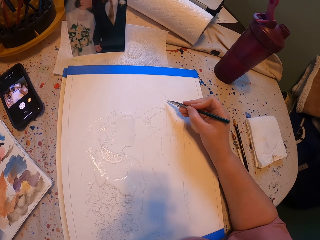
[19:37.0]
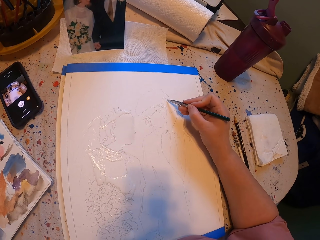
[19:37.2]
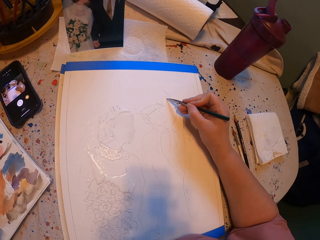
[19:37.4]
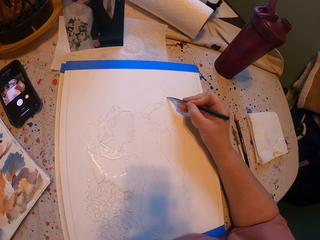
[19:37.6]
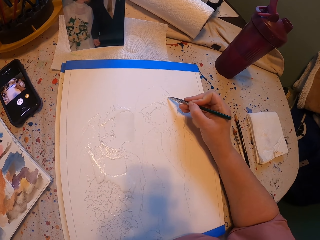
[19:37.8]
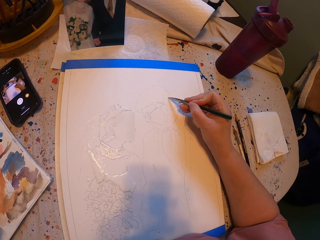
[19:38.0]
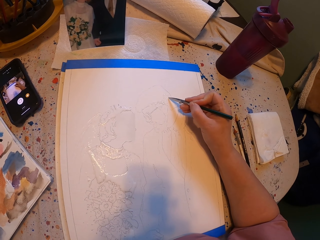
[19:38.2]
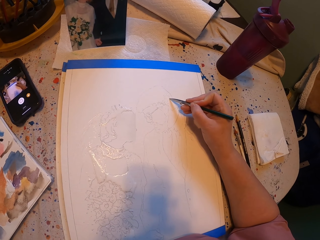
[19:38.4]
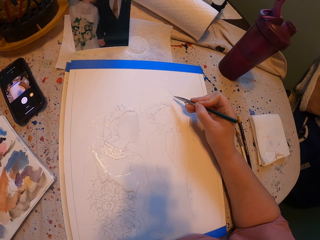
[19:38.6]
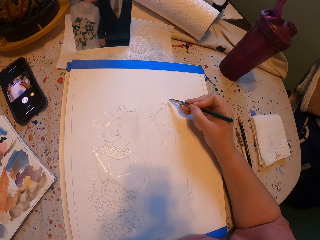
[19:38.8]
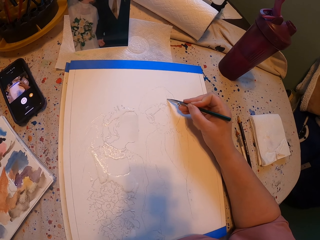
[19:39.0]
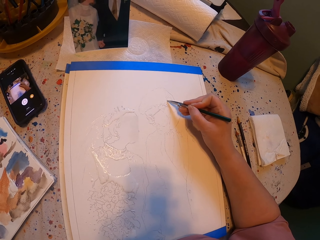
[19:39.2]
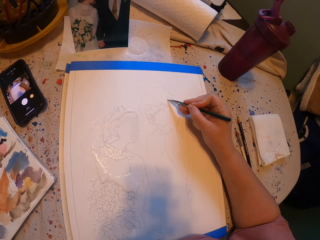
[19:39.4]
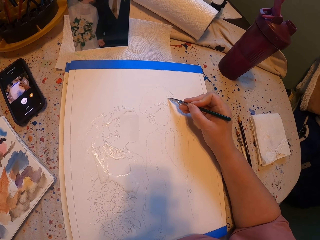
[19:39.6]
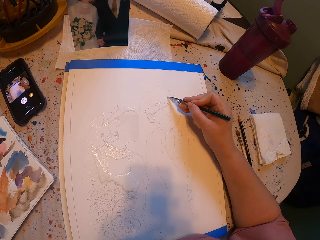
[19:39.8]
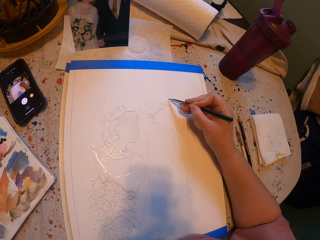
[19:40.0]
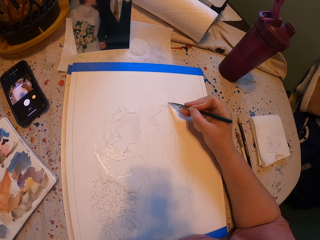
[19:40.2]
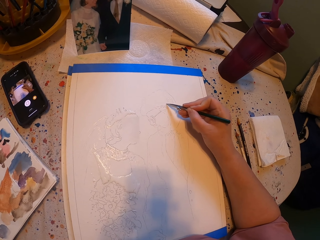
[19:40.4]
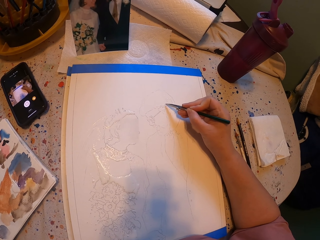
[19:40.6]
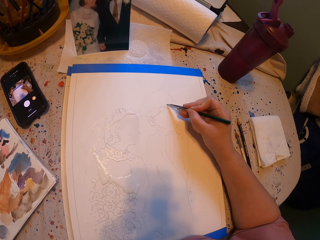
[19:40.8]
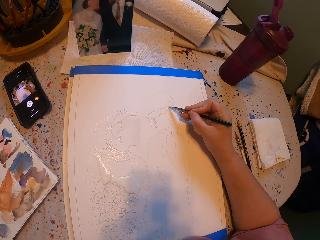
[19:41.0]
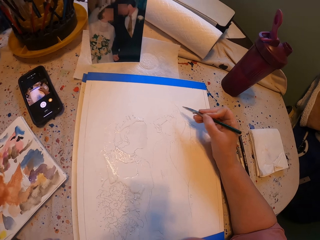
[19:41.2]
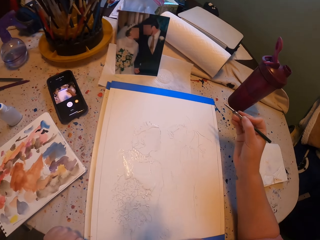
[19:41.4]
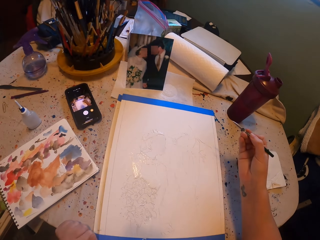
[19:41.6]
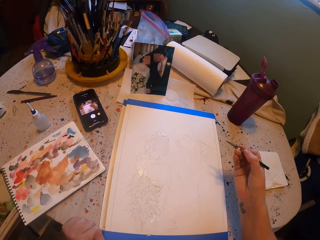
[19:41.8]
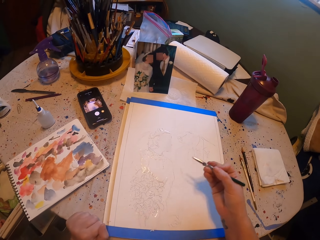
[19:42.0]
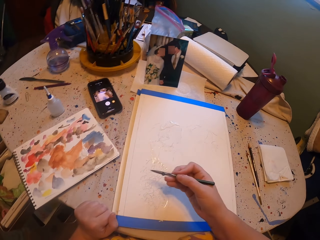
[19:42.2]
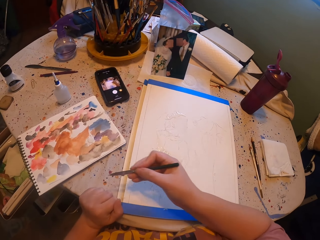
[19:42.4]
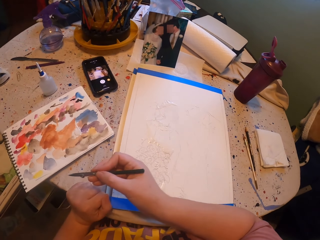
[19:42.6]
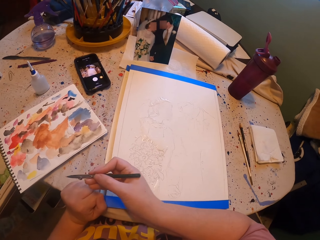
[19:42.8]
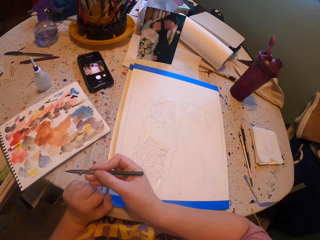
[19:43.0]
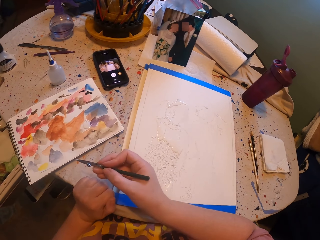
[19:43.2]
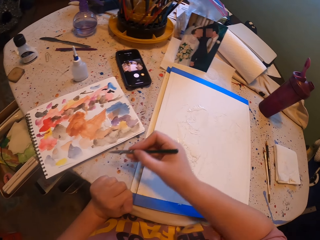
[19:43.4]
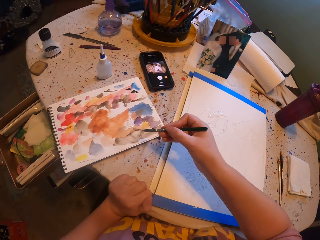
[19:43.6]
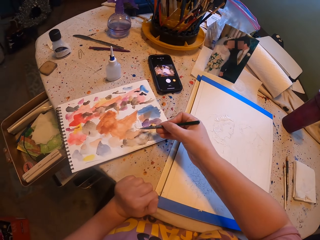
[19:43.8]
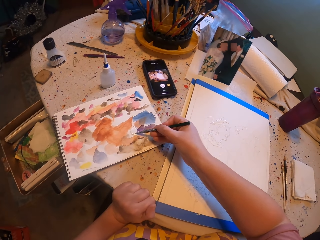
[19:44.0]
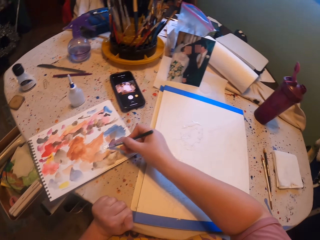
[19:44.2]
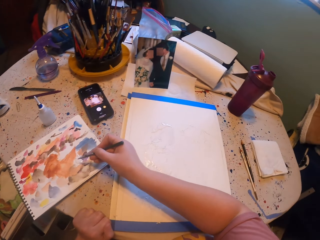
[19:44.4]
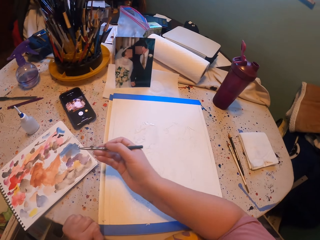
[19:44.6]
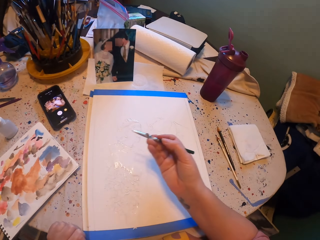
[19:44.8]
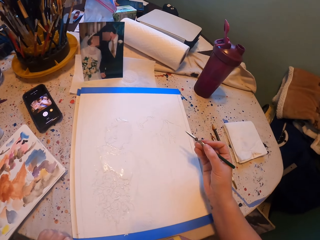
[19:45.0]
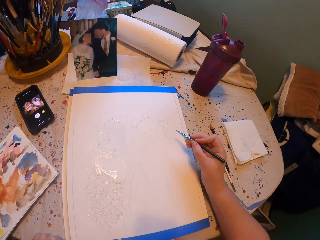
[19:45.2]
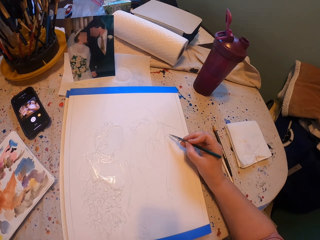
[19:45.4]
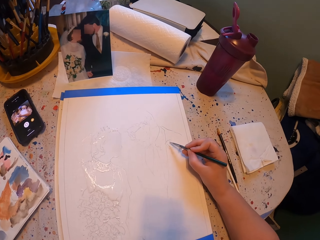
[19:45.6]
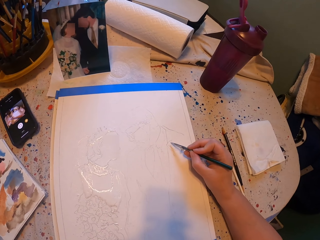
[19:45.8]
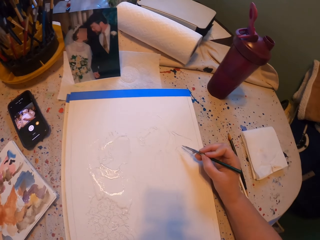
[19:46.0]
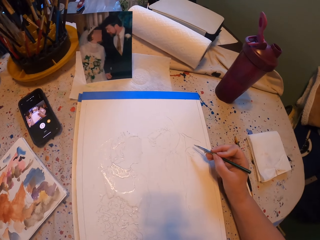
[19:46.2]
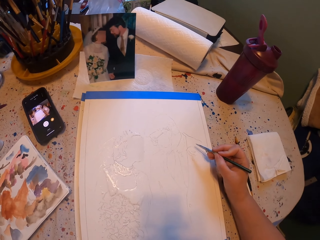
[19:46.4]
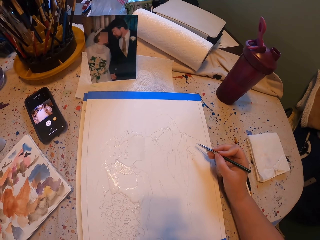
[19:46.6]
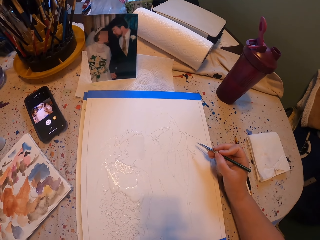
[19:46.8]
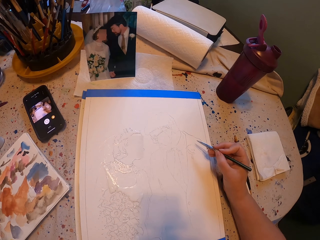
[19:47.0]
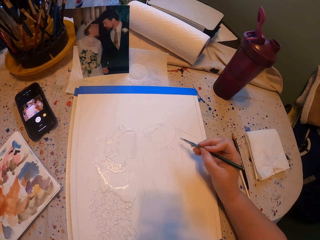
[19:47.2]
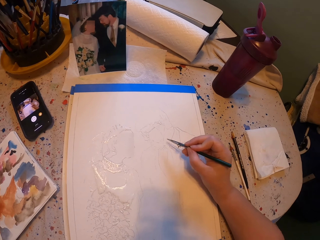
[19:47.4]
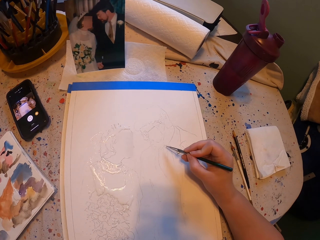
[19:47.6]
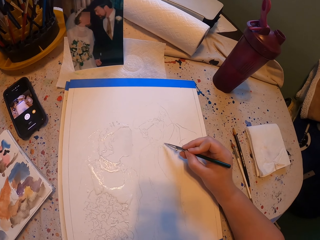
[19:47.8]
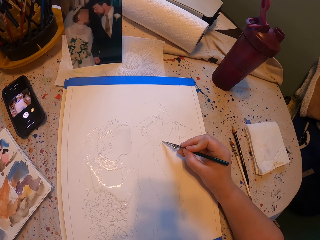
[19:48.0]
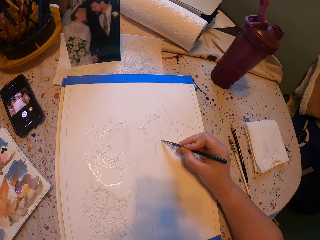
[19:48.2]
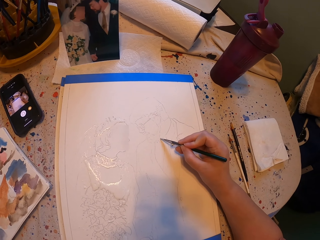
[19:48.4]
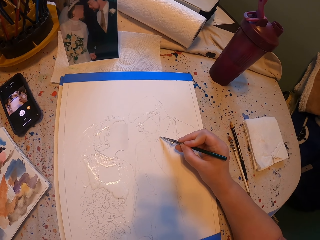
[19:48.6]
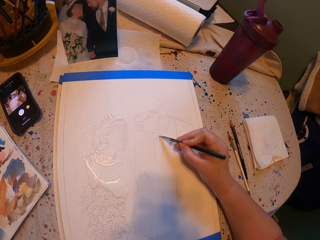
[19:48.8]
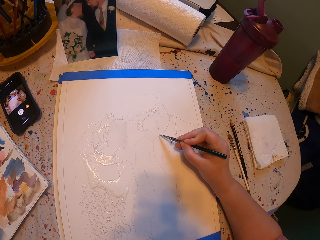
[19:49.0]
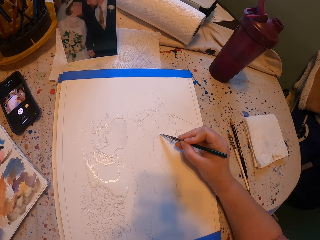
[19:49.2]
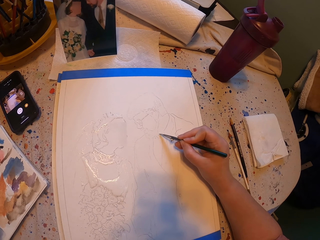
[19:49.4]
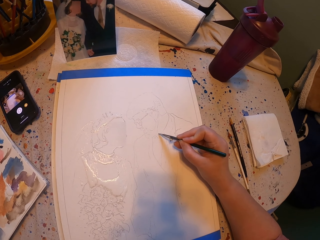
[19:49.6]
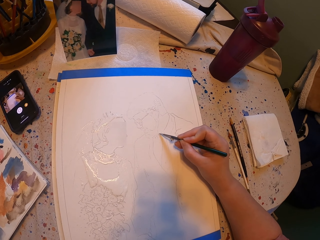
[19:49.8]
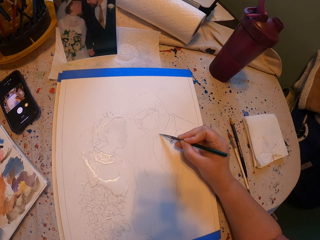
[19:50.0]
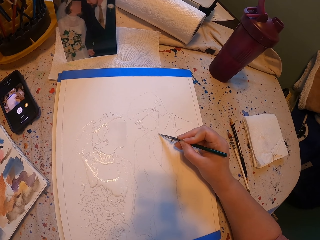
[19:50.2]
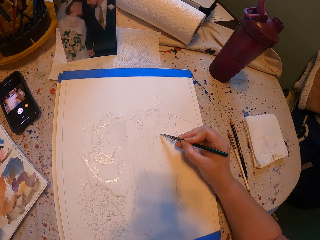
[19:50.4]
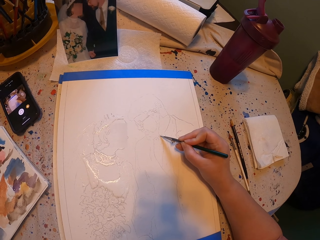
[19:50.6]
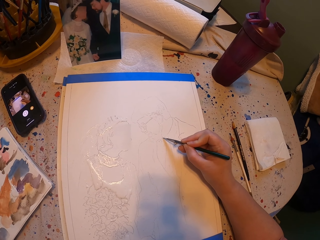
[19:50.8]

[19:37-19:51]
The camera wearer paints a picture with the pen brush on the paper. They rub the pen brush on the ink paper. They dip the paintpen into the paint. They paint a picture with the pen brush on the paper.

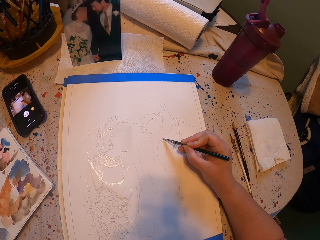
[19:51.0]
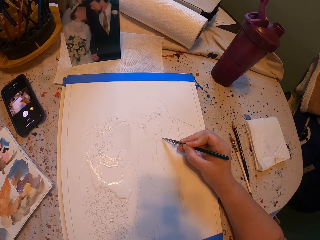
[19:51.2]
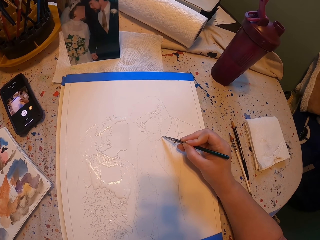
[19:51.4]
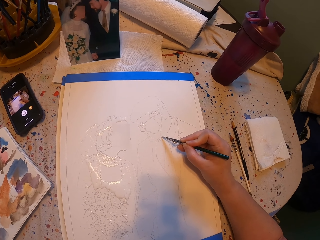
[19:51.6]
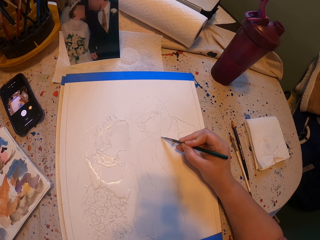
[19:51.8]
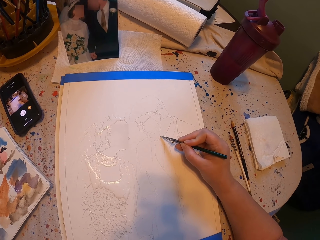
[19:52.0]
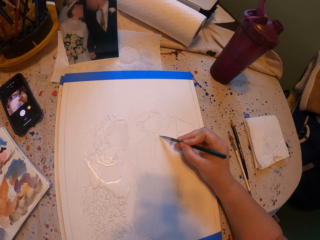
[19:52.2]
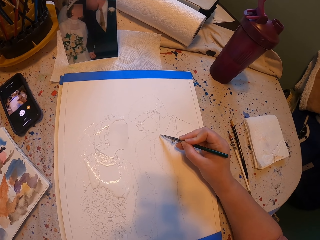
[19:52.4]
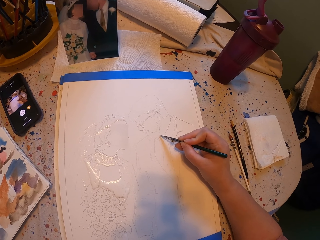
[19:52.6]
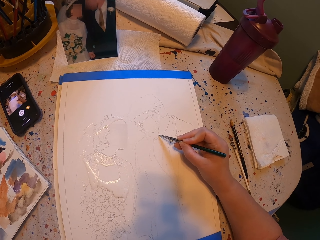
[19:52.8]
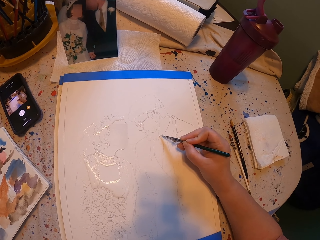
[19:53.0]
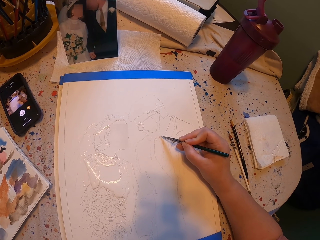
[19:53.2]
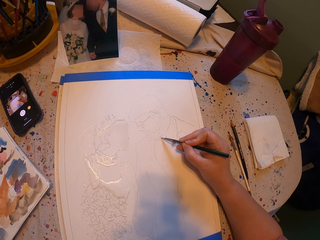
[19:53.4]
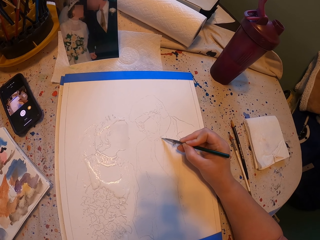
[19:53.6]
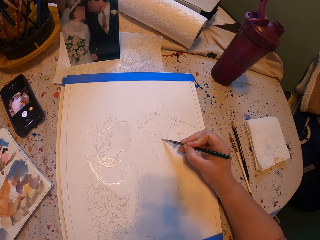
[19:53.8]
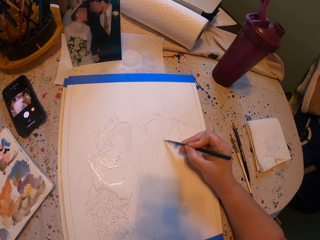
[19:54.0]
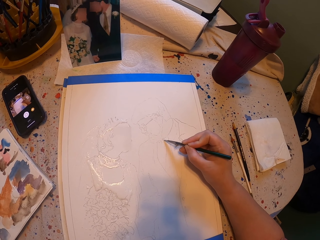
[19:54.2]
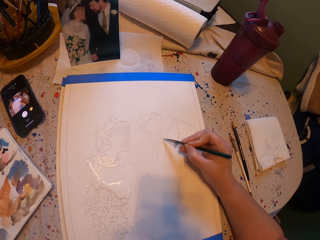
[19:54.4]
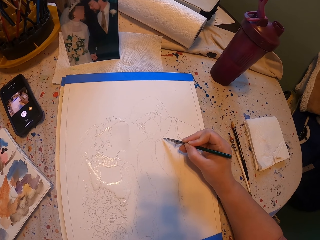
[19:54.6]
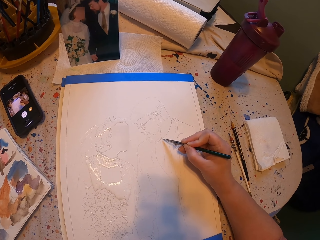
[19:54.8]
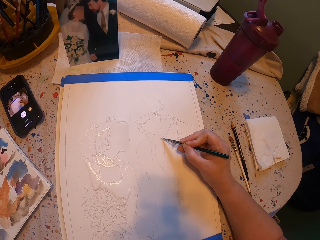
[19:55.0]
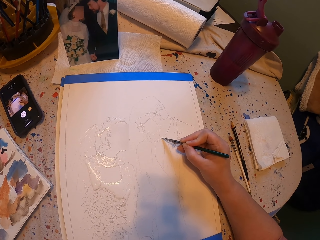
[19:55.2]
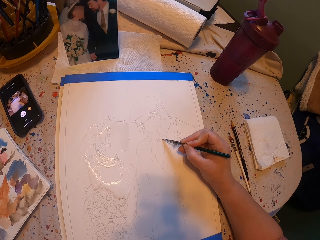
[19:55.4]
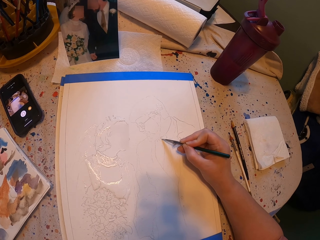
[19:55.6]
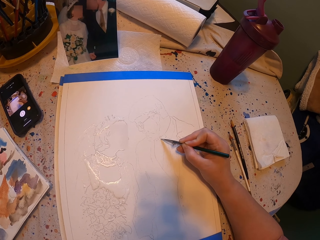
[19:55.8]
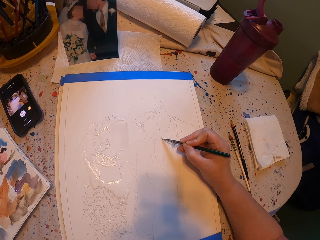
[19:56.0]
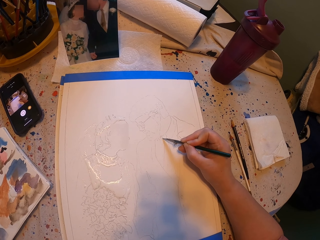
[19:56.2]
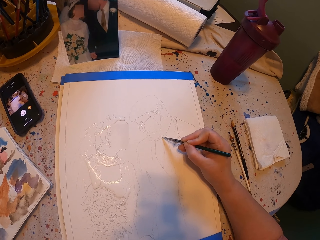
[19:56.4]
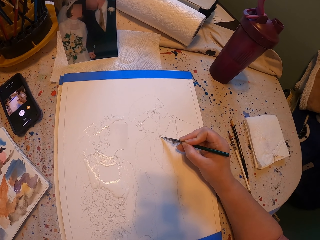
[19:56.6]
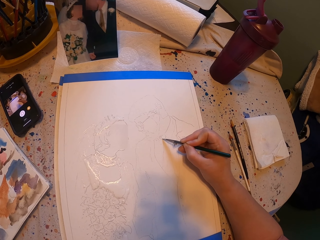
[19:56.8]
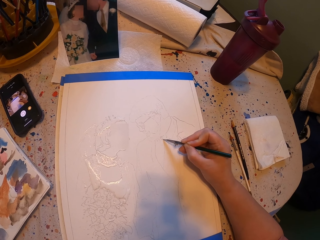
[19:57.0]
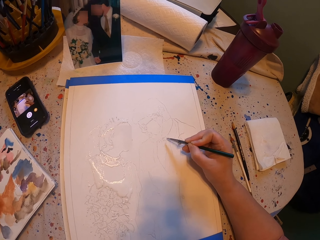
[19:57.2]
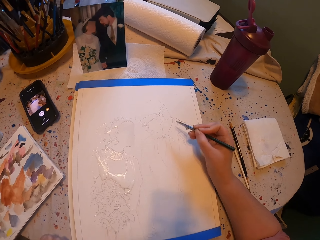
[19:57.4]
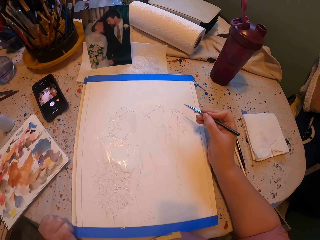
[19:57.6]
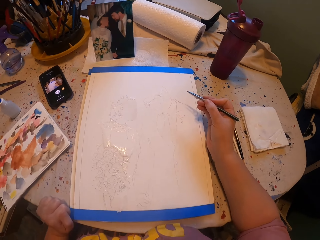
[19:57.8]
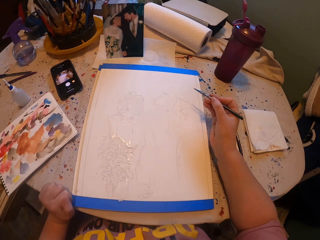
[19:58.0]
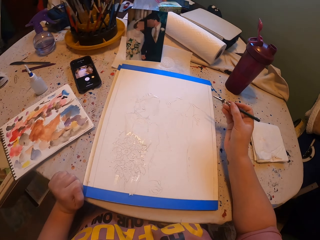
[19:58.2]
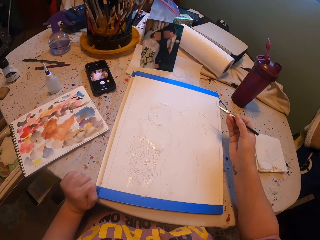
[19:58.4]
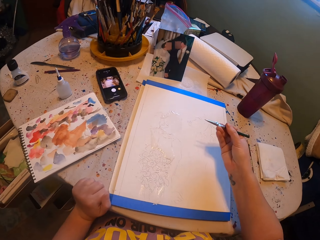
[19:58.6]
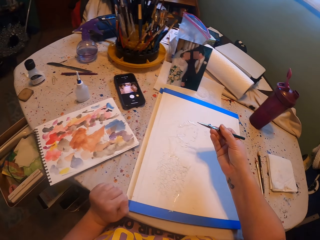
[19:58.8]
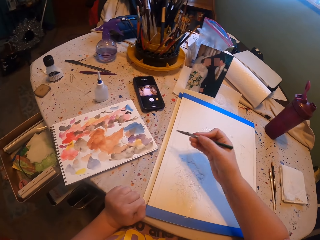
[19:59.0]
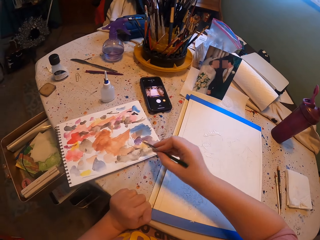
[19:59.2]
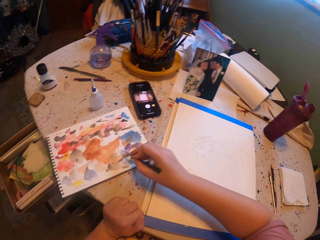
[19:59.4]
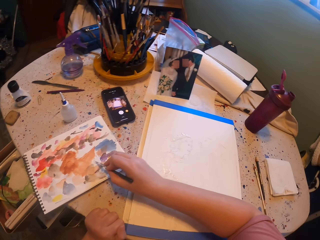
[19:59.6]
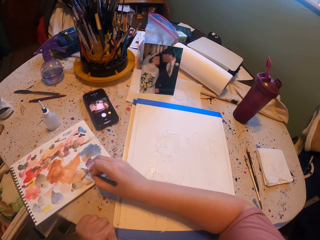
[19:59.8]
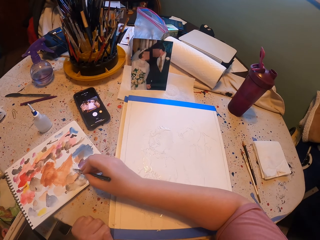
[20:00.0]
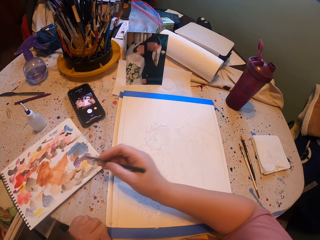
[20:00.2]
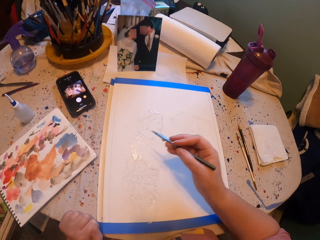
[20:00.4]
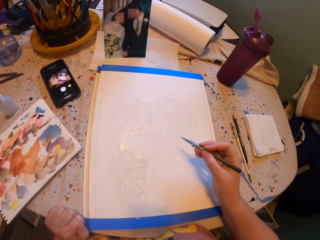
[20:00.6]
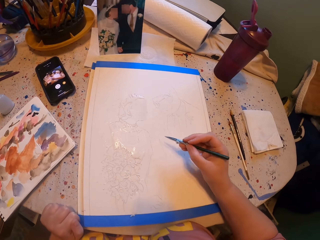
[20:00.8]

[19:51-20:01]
The camera wearer dips the paintpen into the paint. They rub the pen brush on the ink paper.
